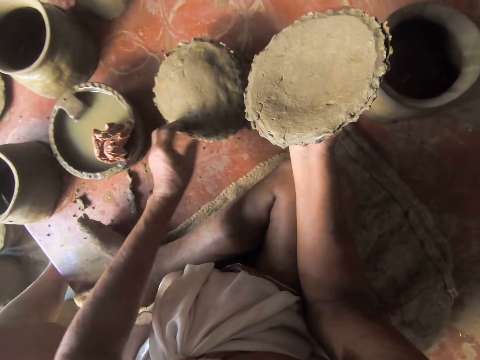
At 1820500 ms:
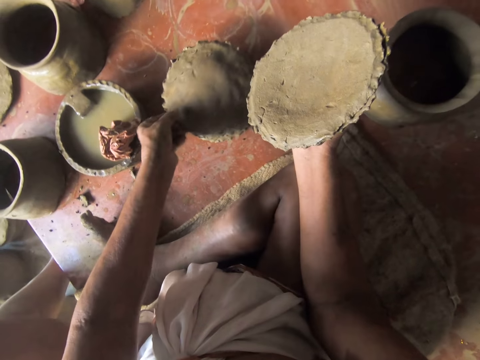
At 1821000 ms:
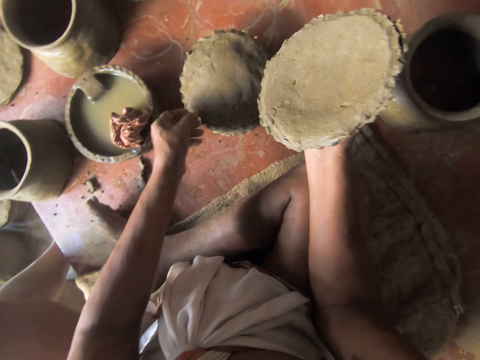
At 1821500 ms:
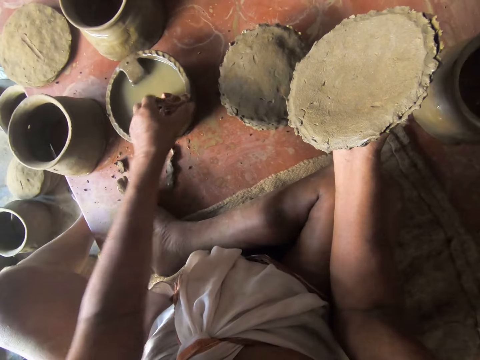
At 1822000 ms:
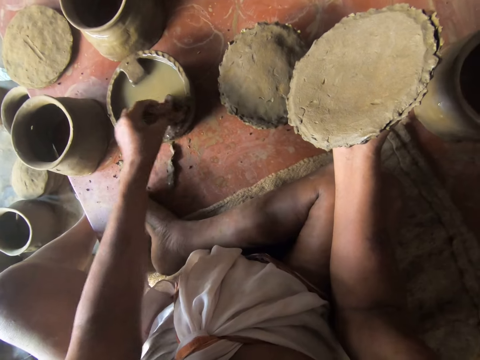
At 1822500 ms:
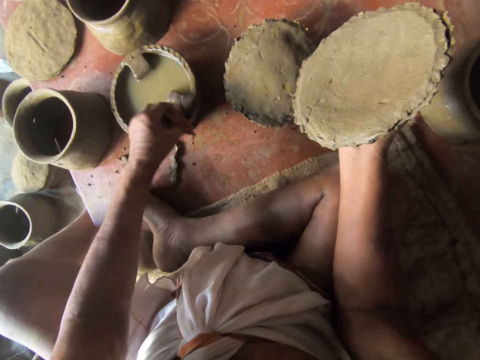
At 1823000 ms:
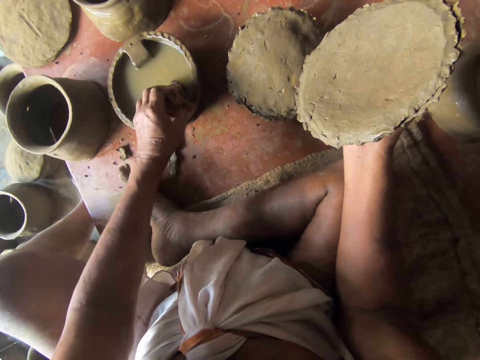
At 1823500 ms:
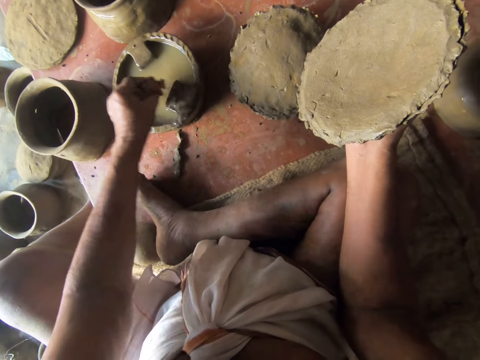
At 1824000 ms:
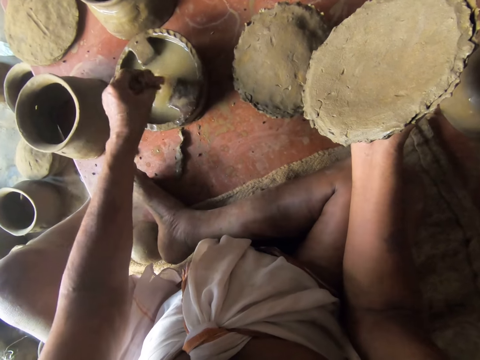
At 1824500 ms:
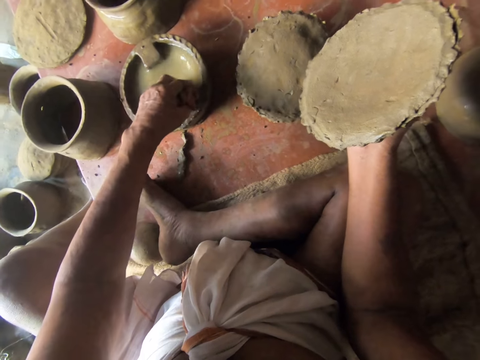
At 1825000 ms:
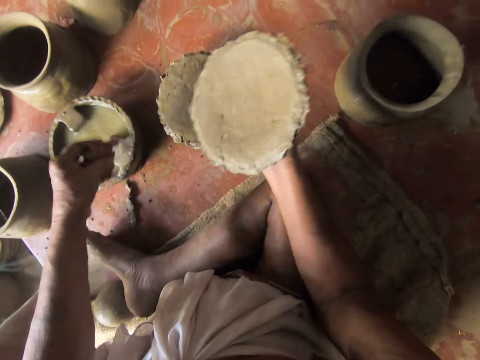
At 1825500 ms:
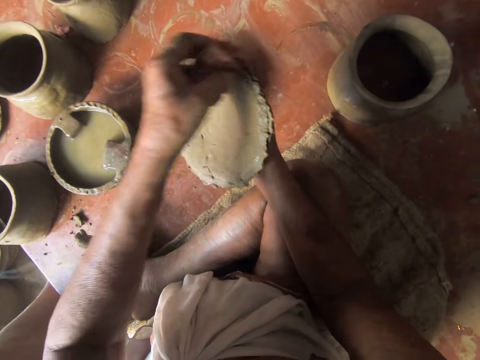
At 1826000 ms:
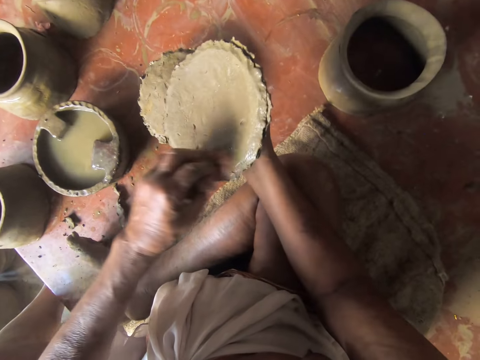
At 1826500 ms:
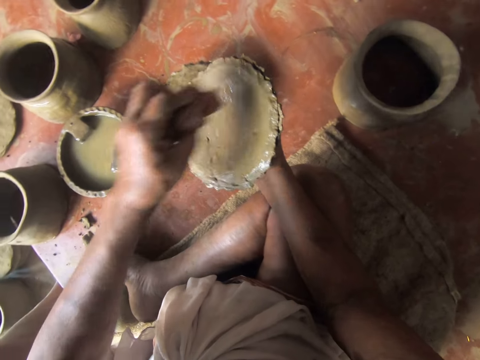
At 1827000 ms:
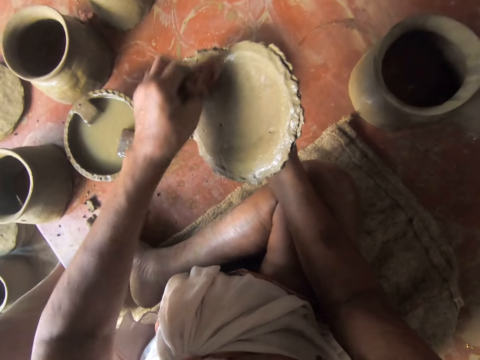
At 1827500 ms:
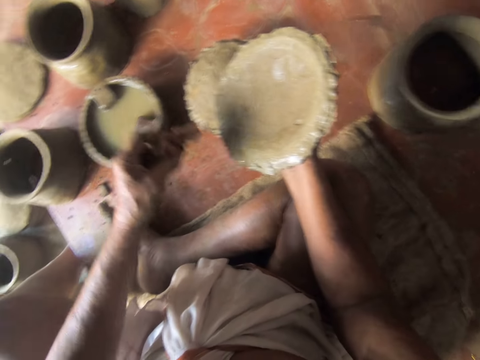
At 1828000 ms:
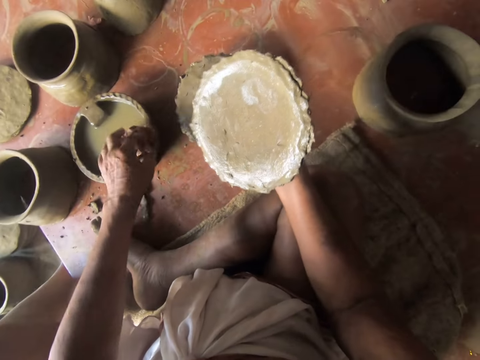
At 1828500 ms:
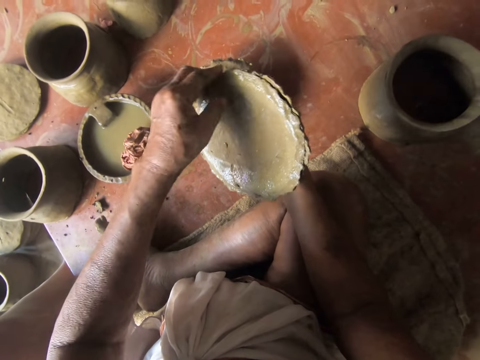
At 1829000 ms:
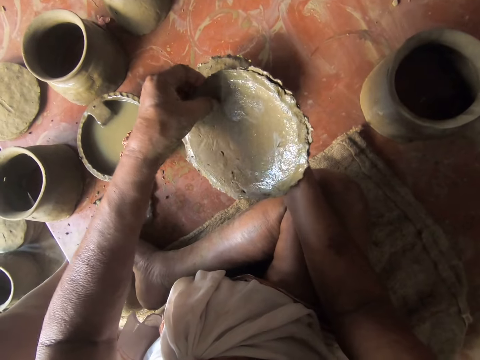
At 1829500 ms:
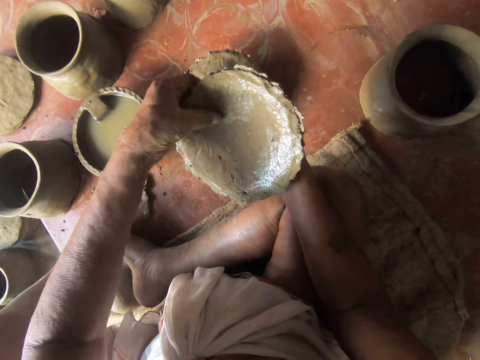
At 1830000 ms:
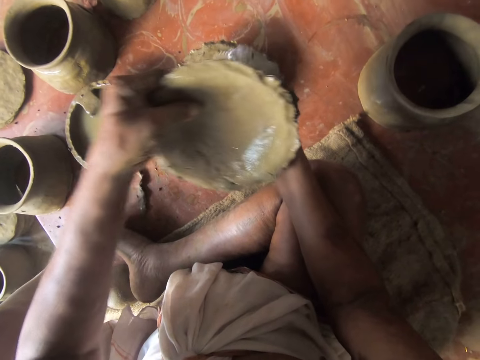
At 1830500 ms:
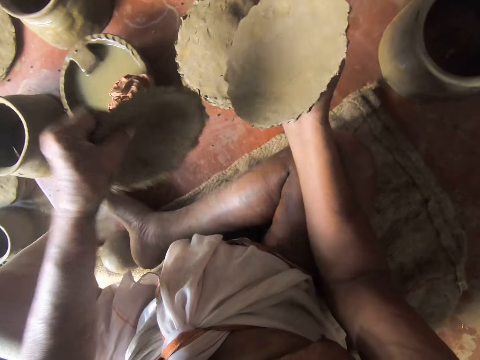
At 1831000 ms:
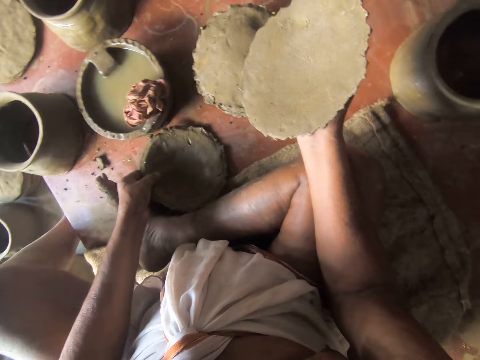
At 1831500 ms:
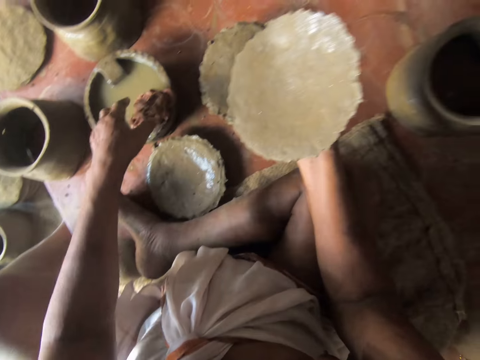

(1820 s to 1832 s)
The camera wearer drops pottery on the floor. They pick up a cloth. They dip the cloth in the pot of water. They wipe the pottery with the cloth. They put the cloth on a pot. They pick up the pottery. They put the pottery on the floor.

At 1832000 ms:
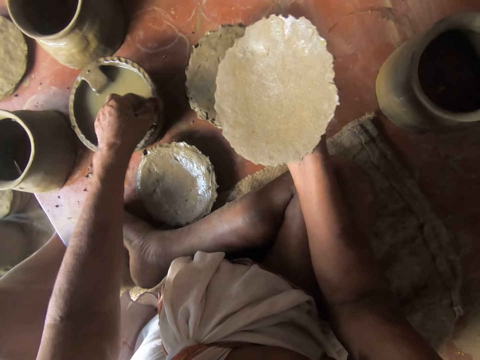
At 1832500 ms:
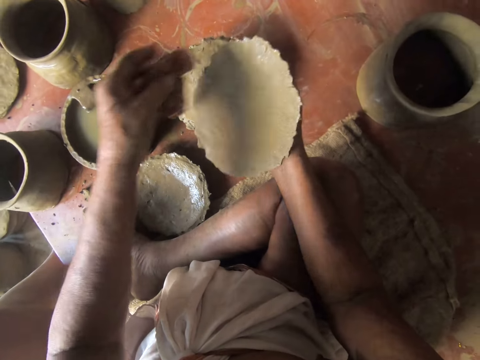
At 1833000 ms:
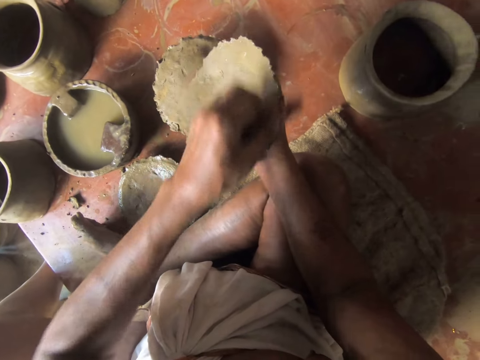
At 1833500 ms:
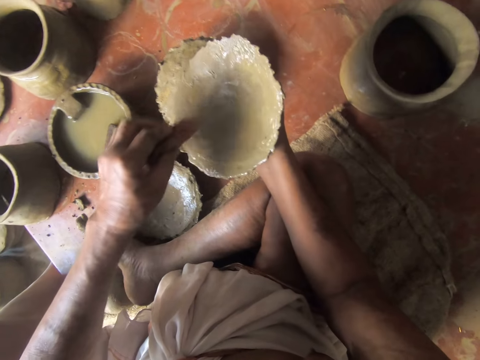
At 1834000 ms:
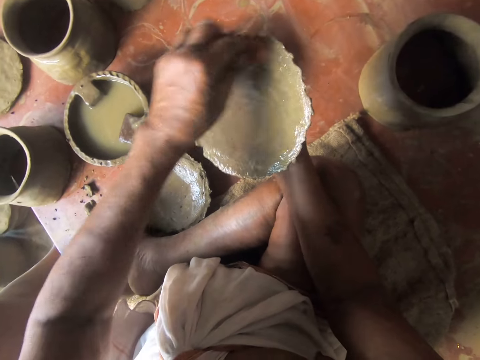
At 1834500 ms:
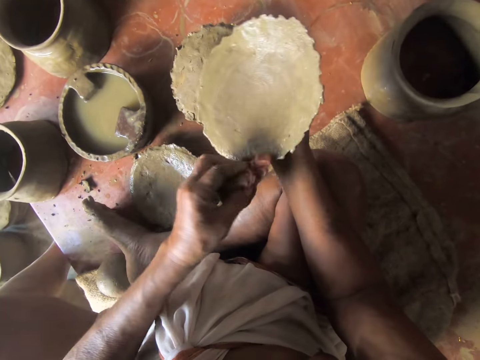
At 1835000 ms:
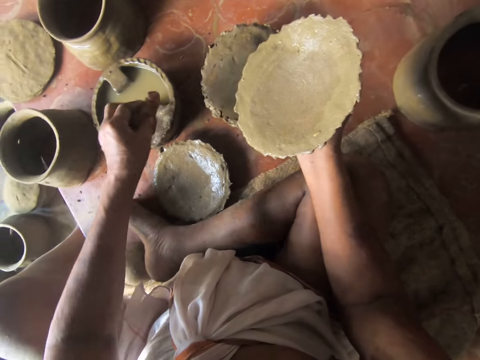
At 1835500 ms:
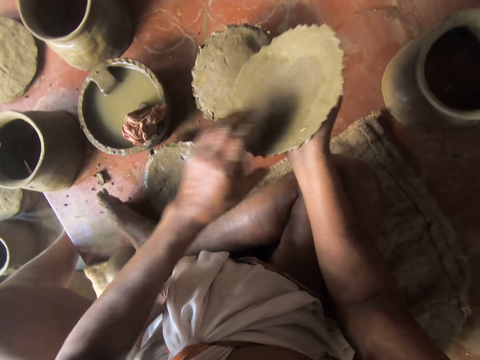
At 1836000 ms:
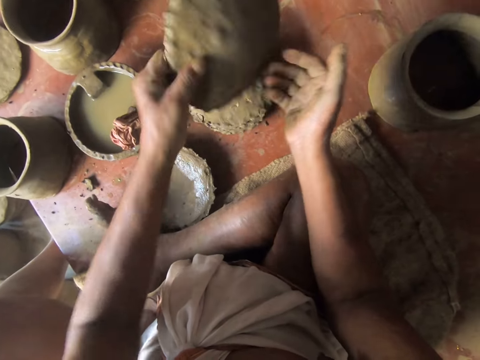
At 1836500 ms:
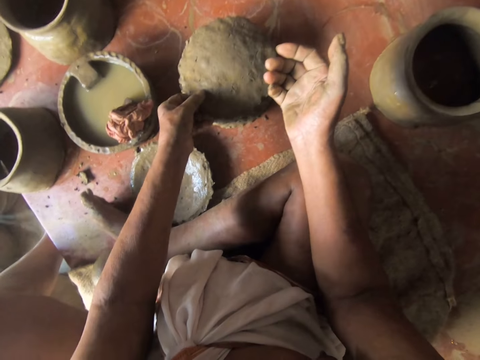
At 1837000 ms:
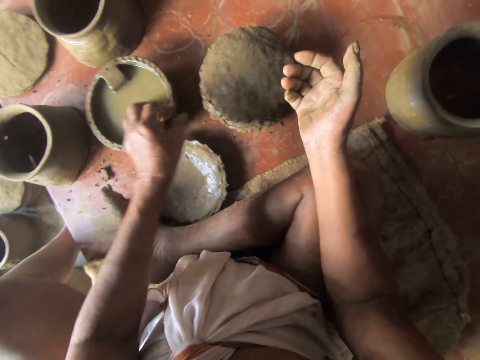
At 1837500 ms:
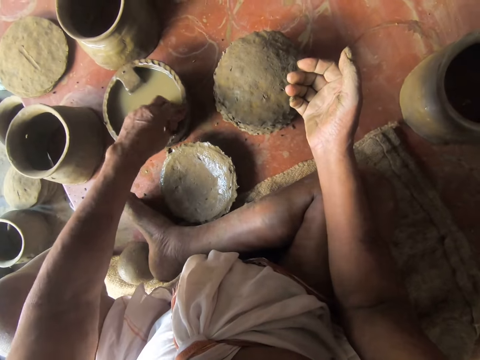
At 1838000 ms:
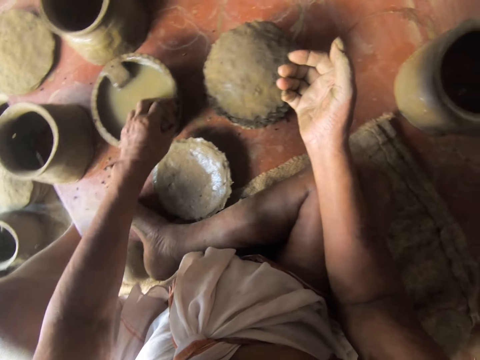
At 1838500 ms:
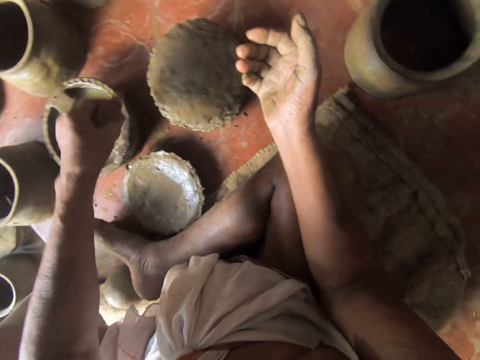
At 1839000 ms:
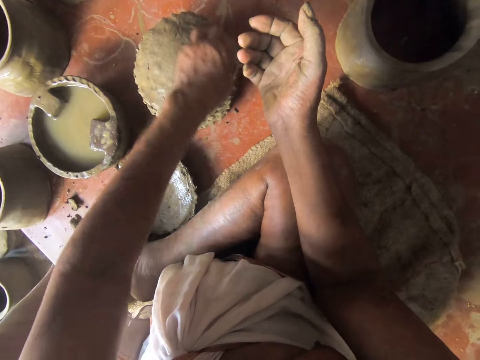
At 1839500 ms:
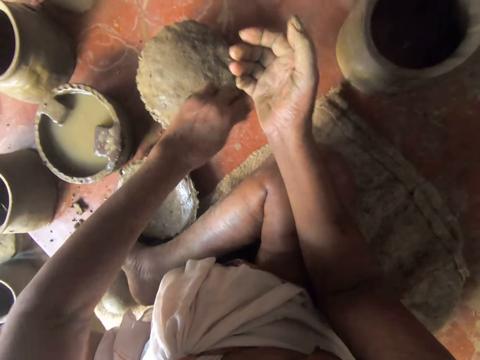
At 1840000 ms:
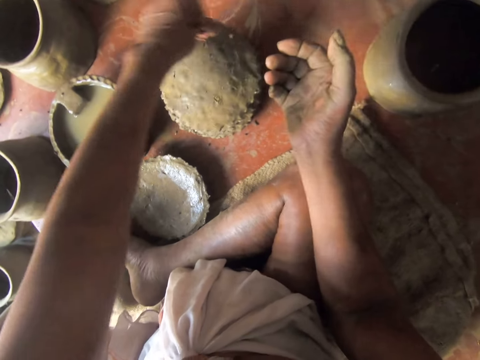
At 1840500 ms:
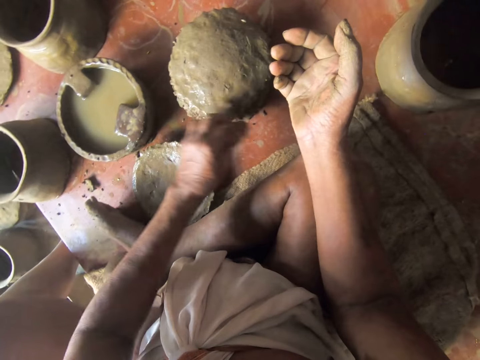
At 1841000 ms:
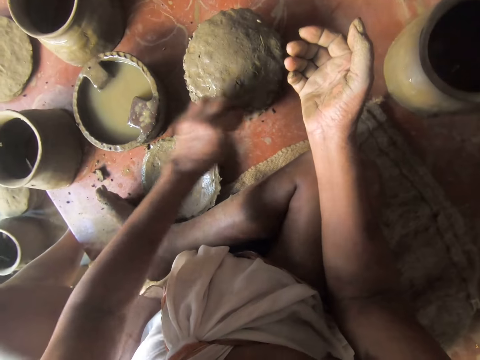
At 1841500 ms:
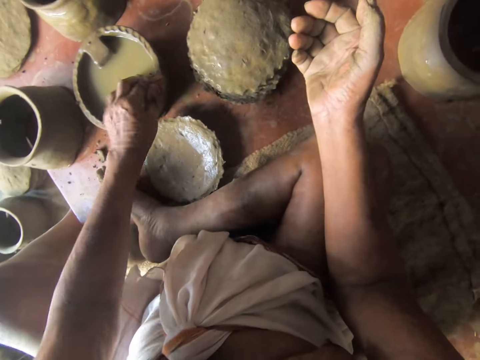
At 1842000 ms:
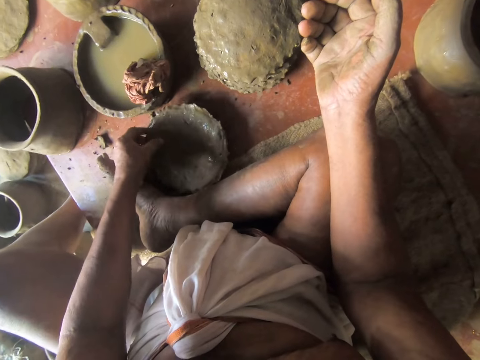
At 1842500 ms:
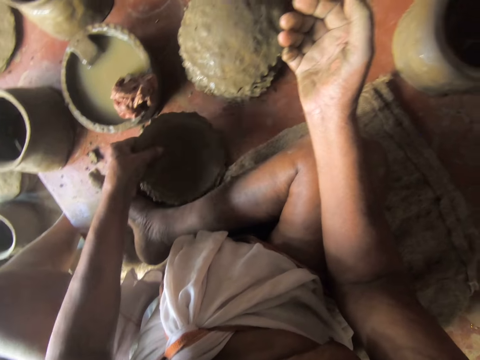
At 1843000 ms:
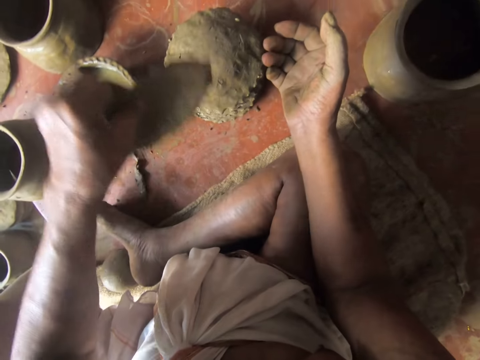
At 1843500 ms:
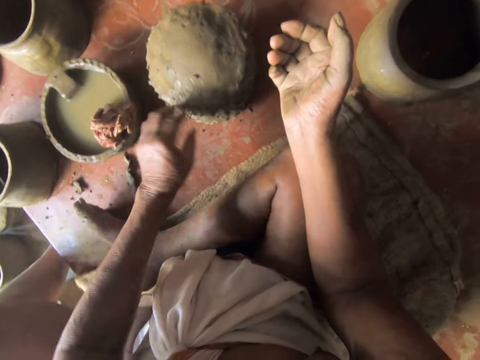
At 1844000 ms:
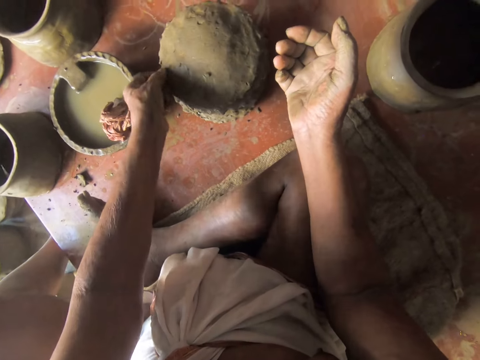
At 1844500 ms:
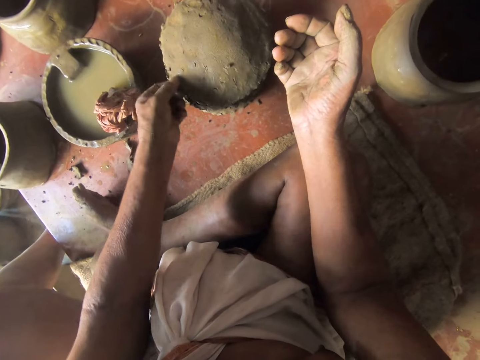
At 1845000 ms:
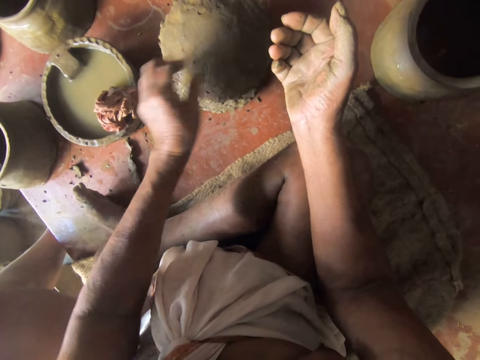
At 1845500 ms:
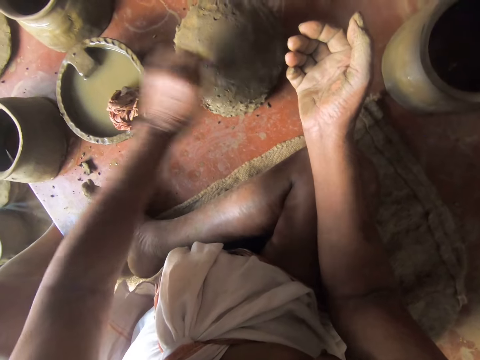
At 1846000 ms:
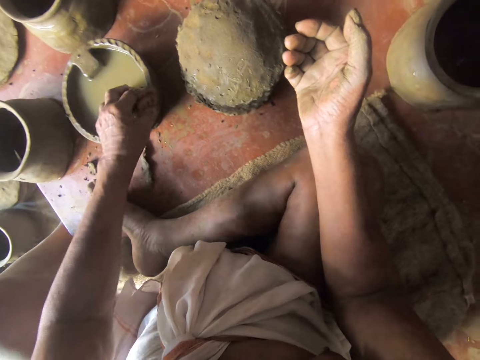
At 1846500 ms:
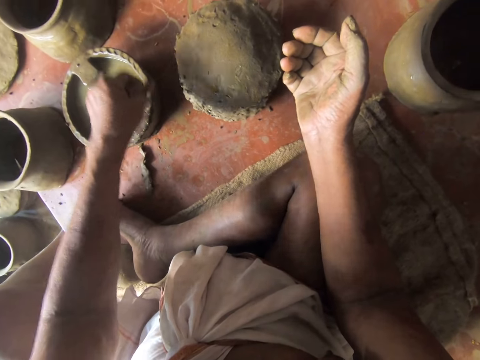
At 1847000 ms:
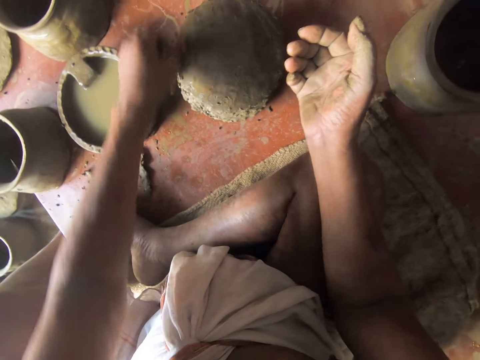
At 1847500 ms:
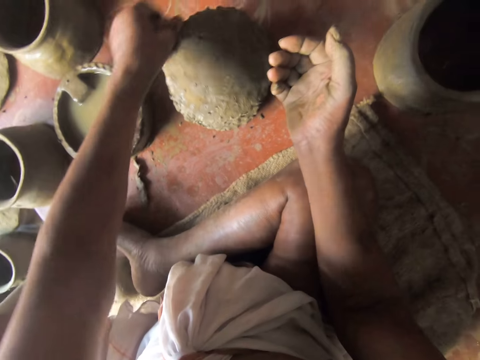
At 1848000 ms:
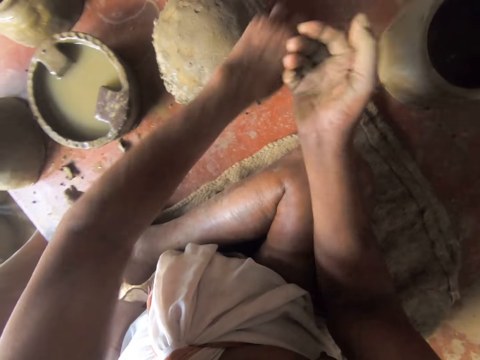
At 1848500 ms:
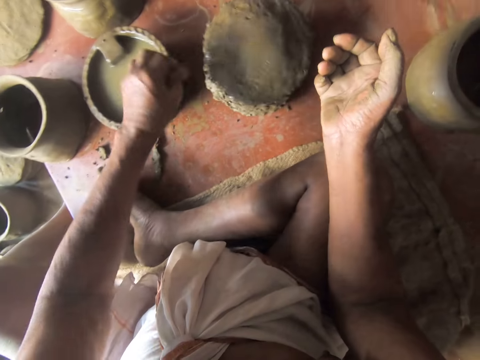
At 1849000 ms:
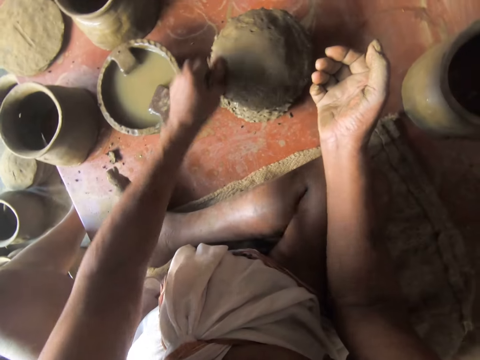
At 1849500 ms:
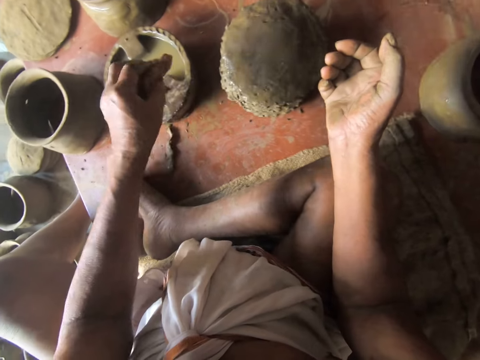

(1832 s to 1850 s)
The camera wearer picks a cloth. They wipe the clay molds or pottery with the cloth. They place the cloth on the pot. They drop the clay mold on the pottery. They pick the cloth, wipe the clay molds with the cloth and place the cloth on the pot. They pick a clay mold. They drop the clay mold on the other clay molds. They wipe the pottery. They pick the cloth. They wipe the clay molds with the cloth.
